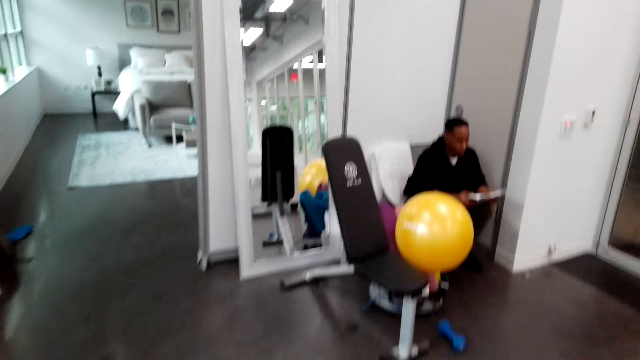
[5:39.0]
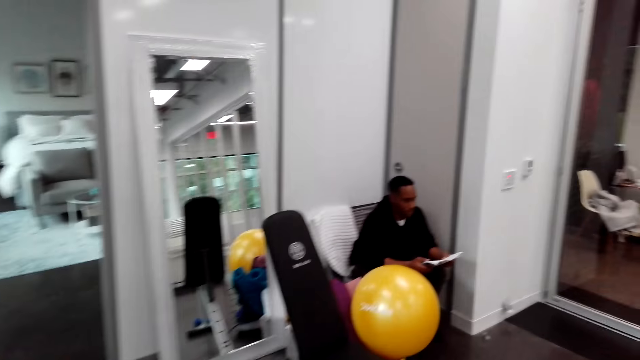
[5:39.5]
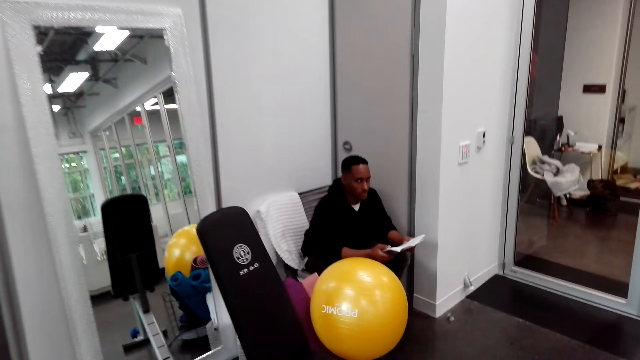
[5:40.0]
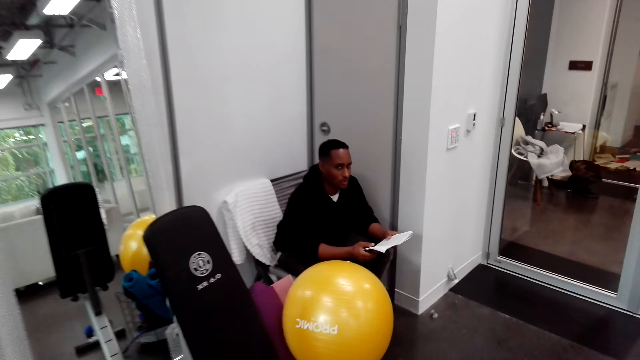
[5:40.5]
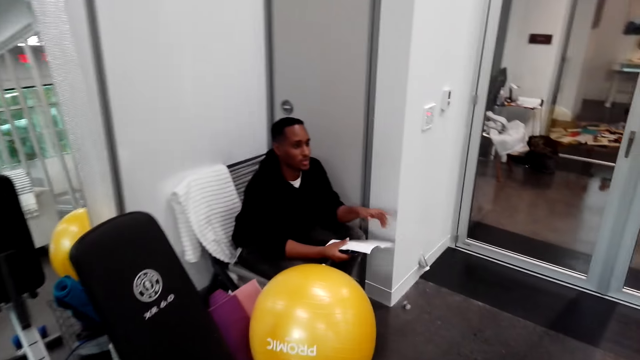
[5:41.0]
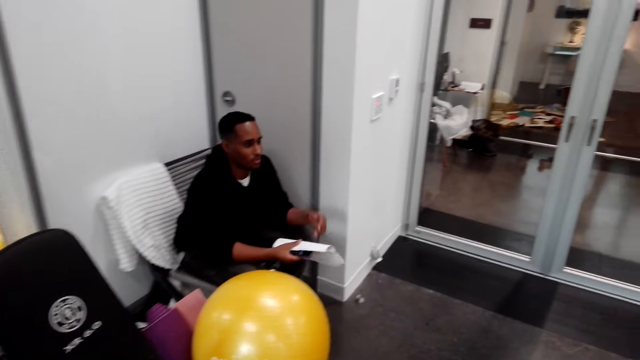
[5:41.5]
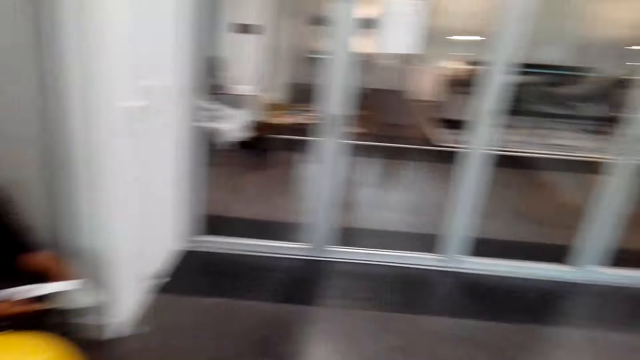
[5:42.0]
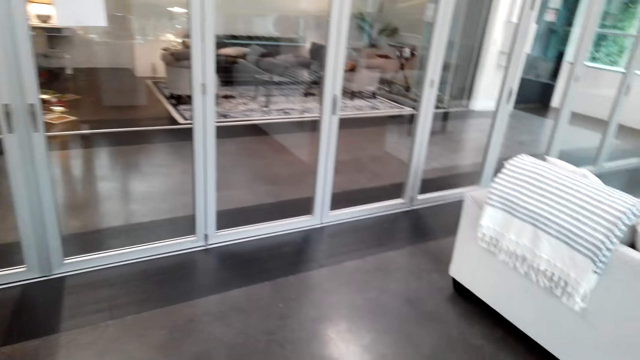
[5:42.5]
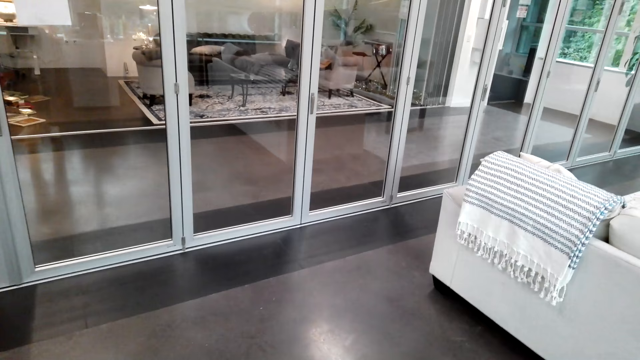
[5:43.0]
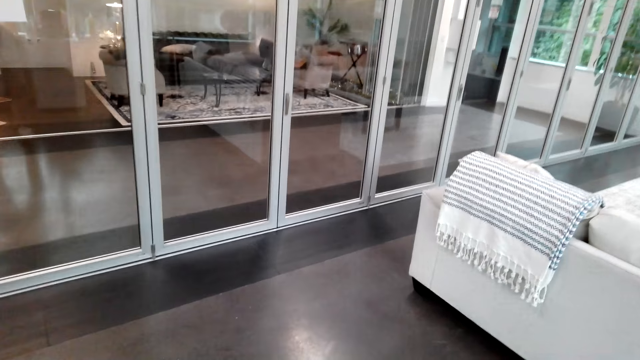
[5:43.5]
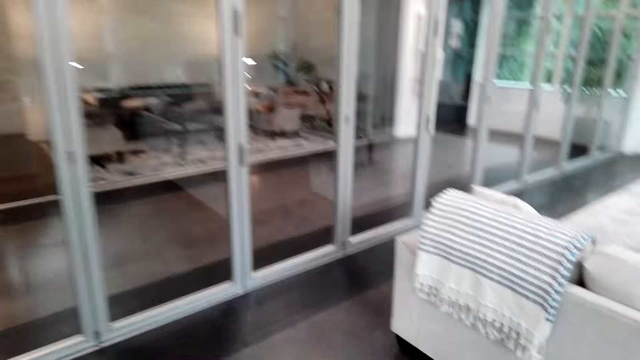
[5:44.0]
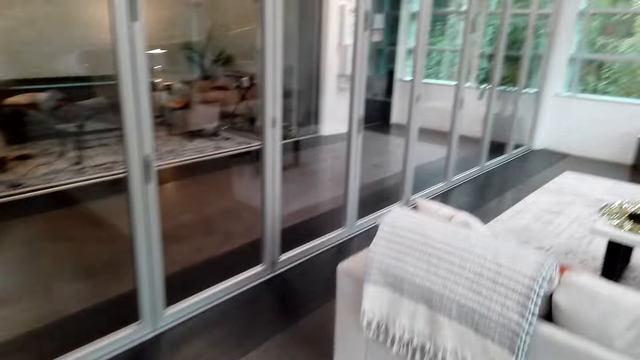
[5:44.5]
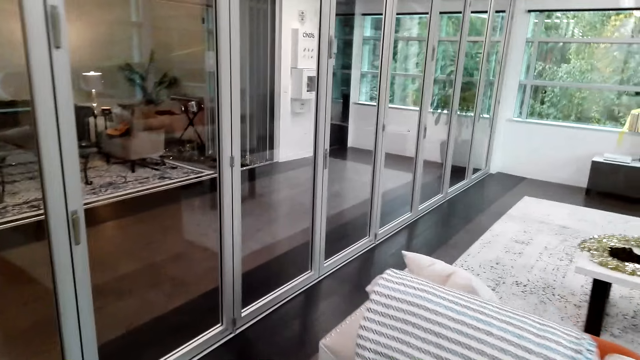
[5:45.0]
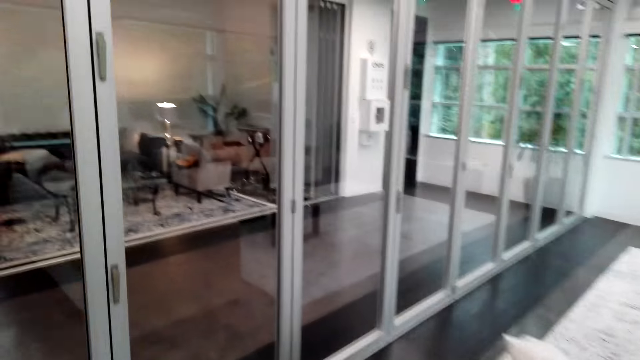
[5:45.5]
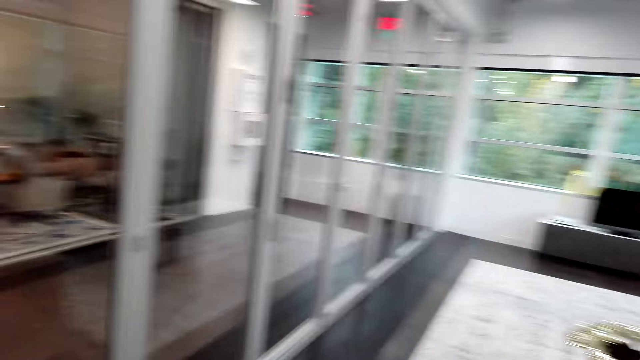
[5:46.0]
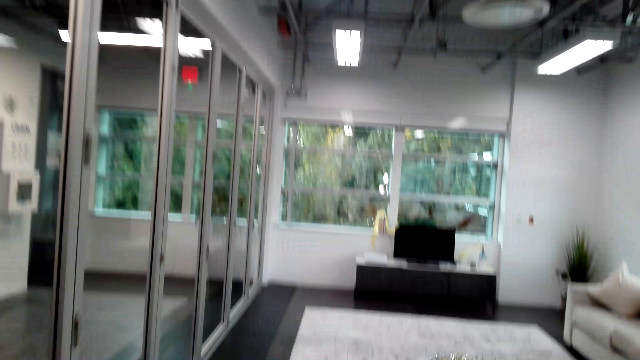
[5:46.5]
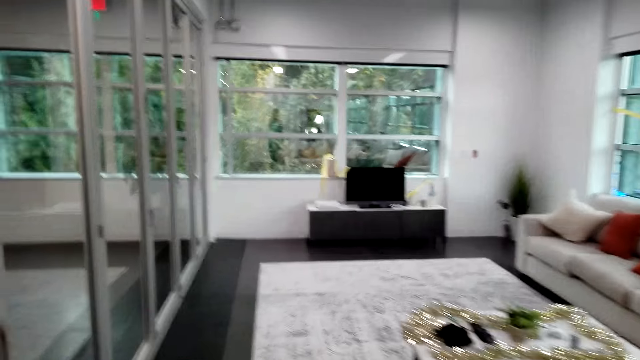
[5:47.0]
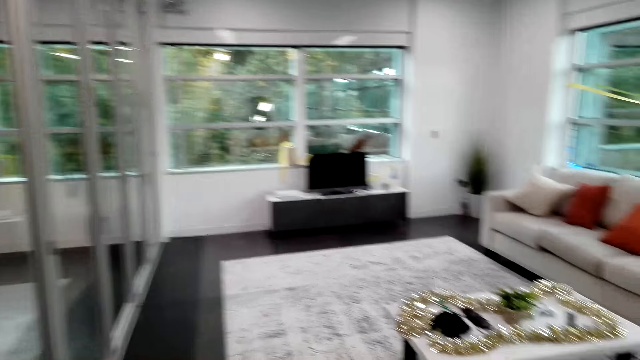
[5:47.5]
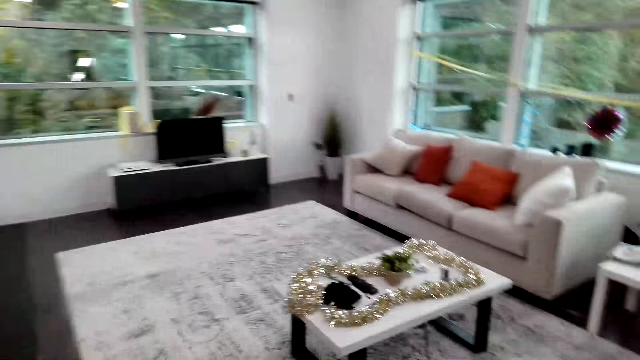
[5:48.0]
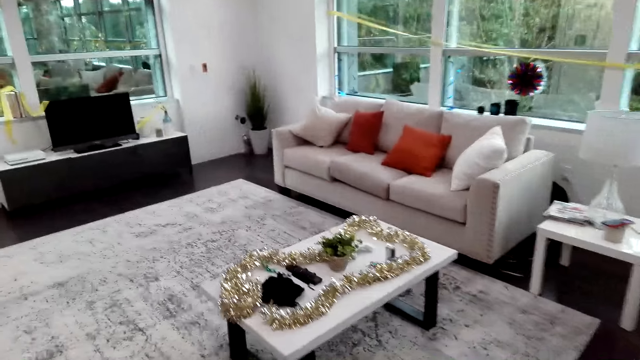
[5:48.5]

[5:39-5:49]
The camera wearer puts down his hand. A man sits beside the mirror, holds a paper and gestures with his hand. The camera wearer walks around the house.

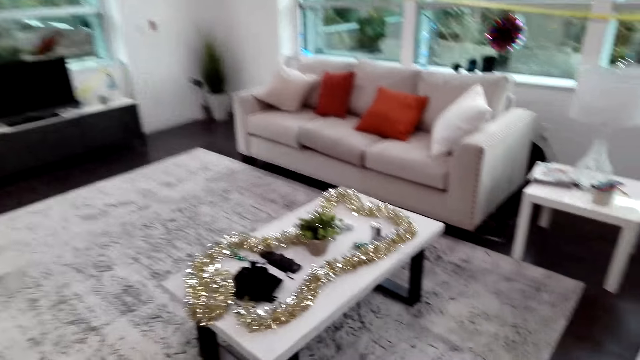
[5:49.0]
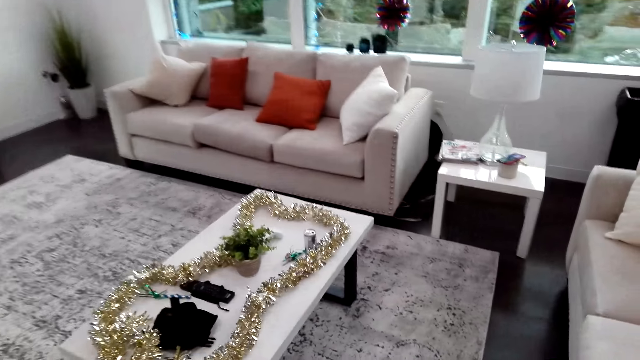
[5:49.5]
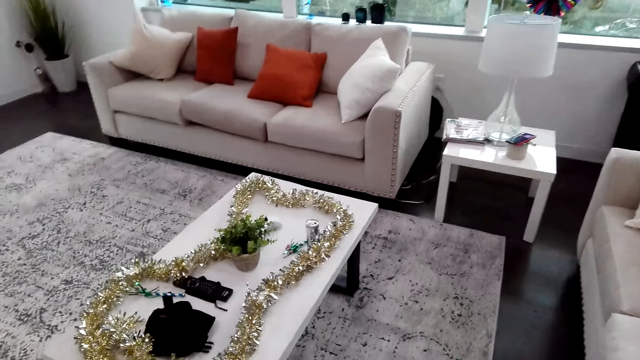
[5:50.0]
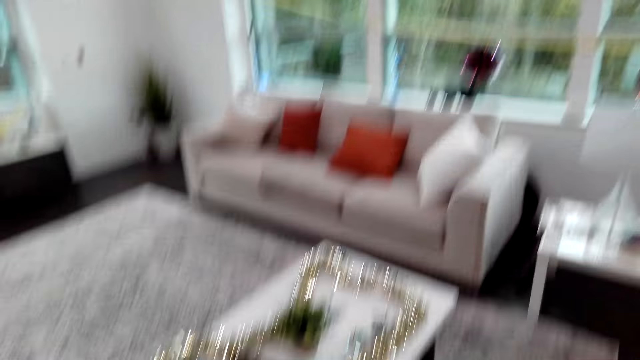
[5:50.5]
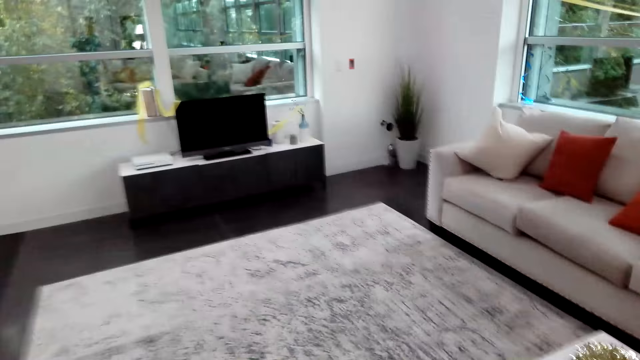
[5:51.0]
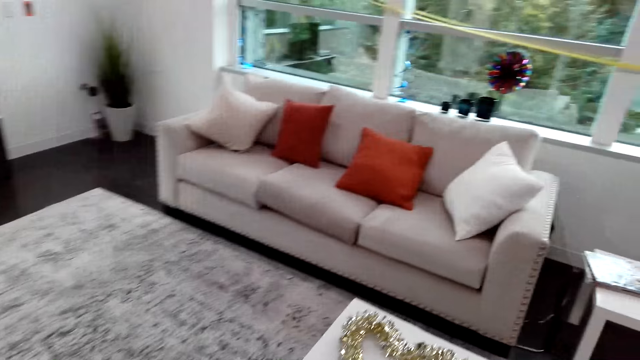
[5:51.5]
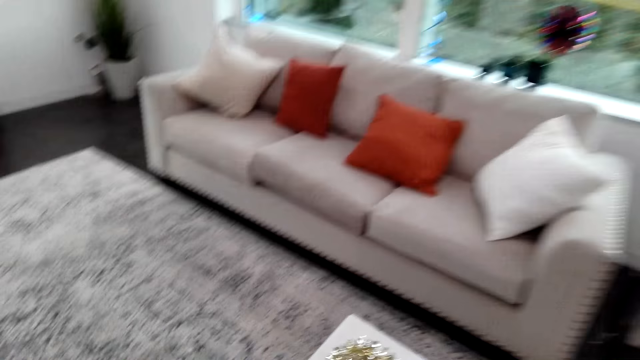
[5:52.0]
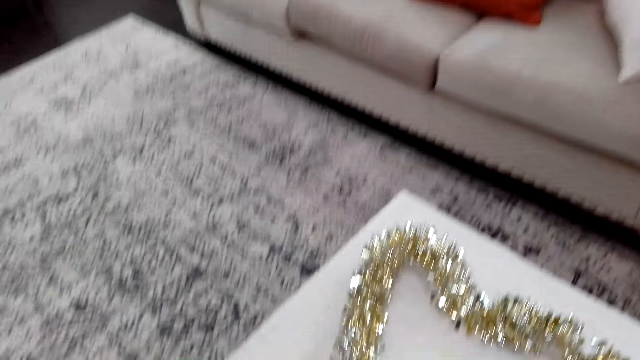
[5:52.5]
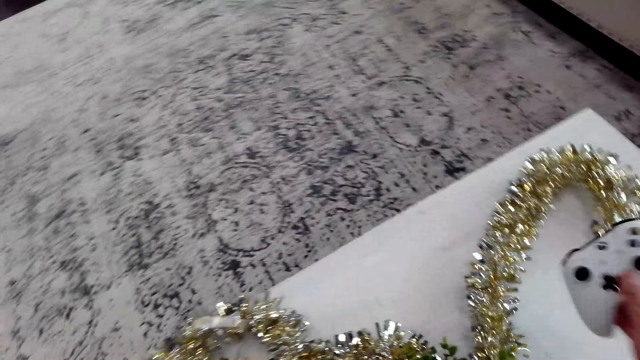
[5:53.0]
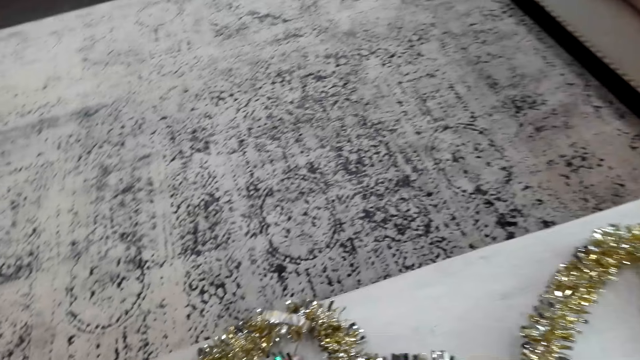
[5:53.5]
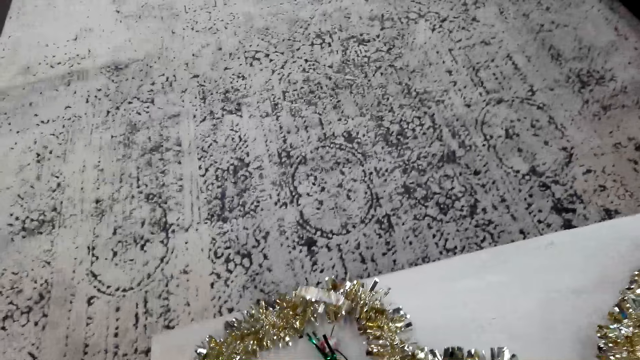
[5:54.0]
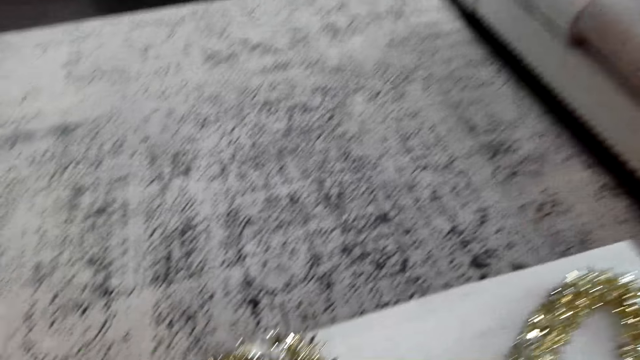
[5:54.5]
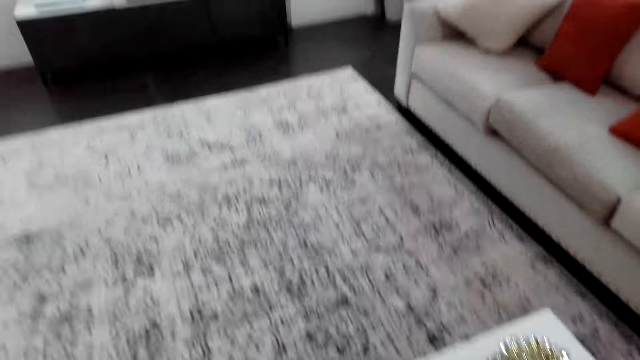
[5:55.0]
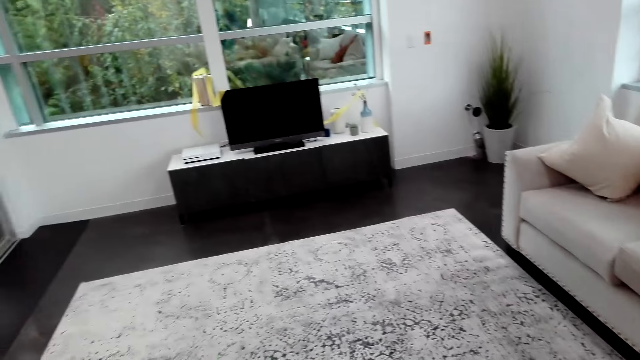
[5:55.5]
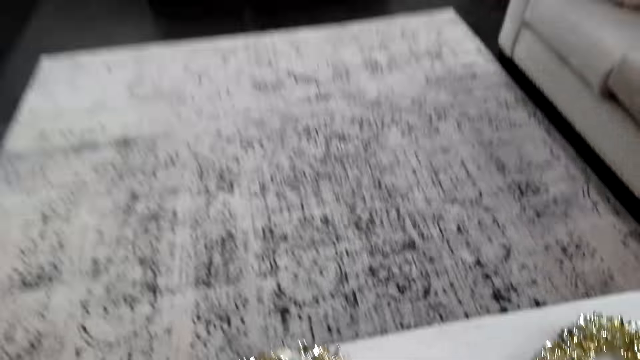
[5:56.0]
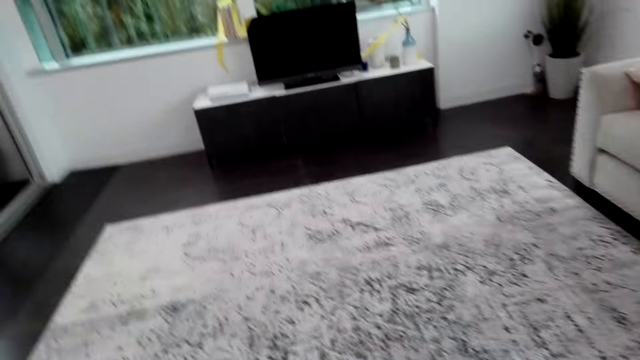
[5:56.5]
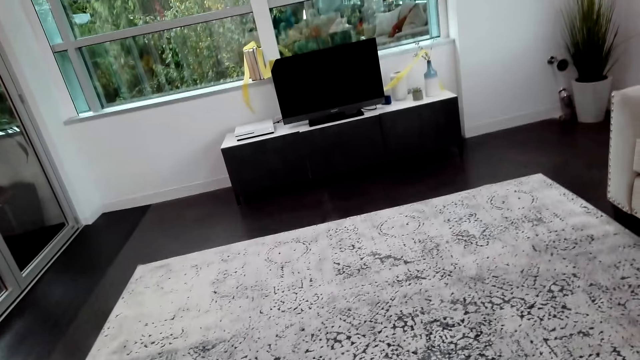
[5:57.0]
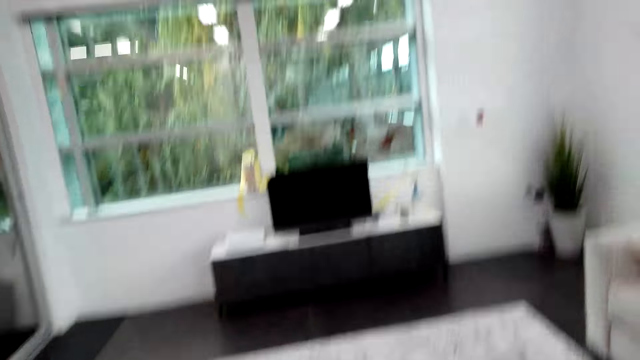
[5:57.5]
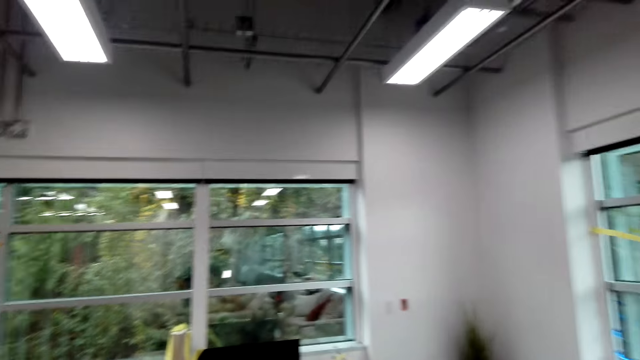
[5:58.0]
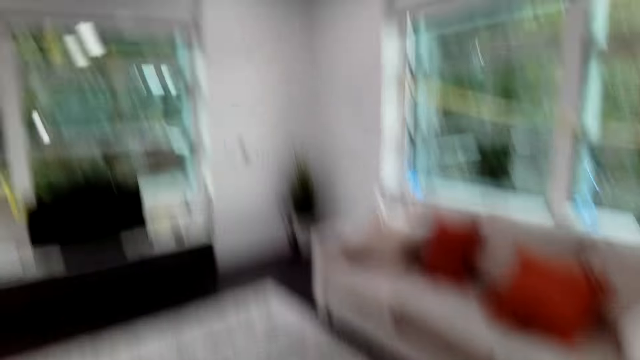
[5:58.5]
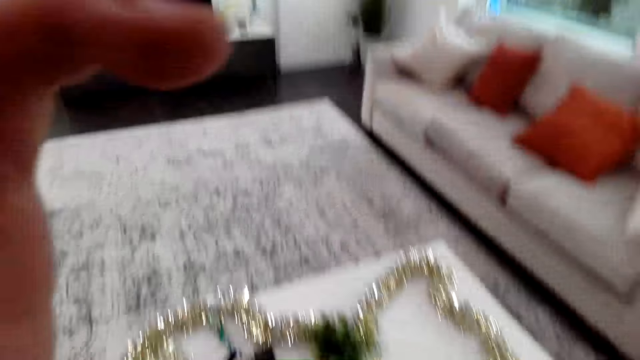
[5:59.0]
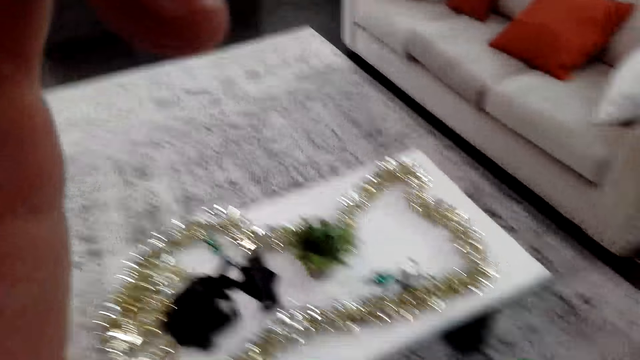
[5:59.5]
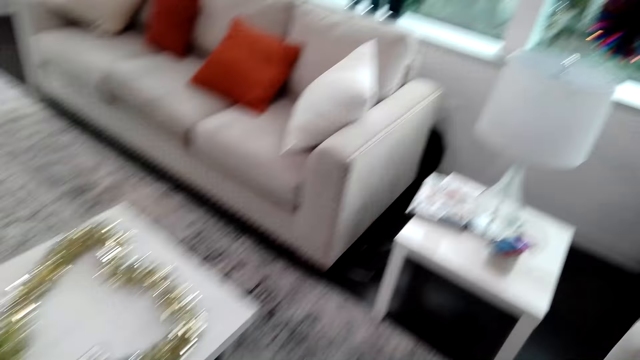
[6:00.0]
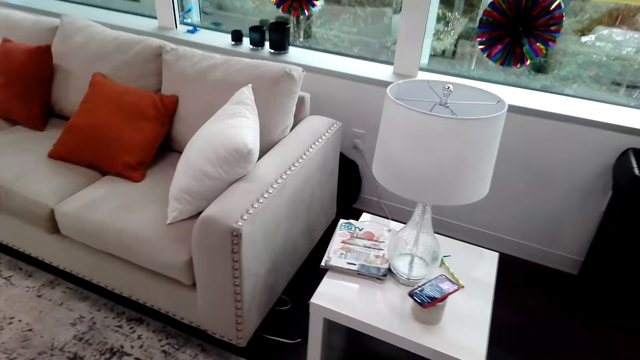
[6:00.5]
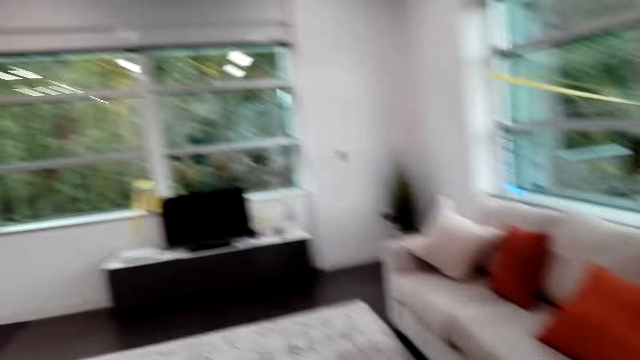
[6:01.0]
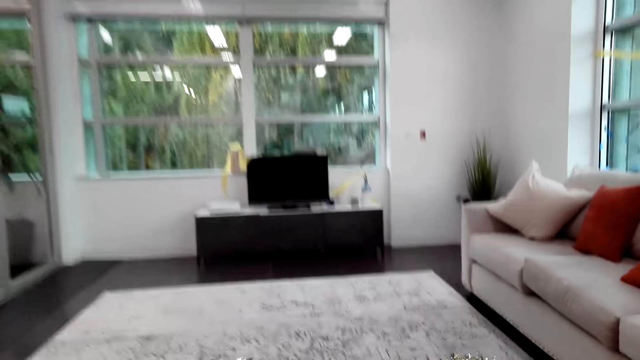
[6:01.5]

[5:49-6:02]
The camera wearer looks around the house. They pick up the game pad. They look around the house. They adjust the camera.
